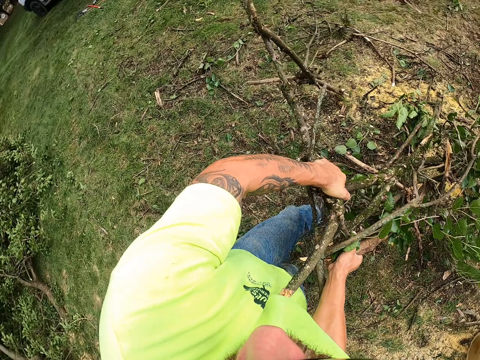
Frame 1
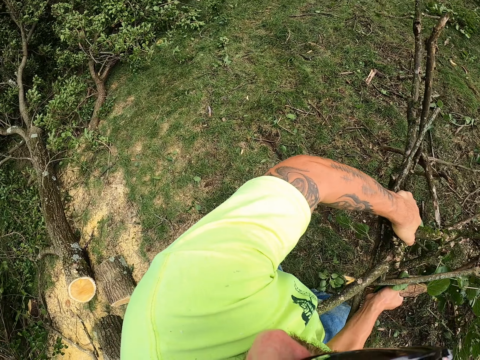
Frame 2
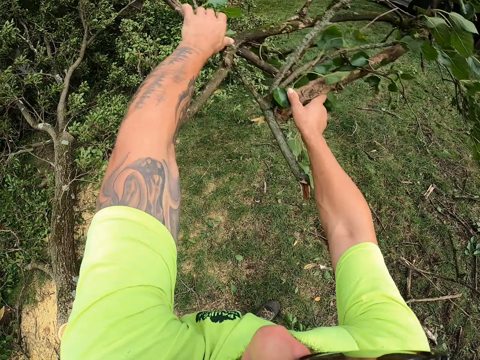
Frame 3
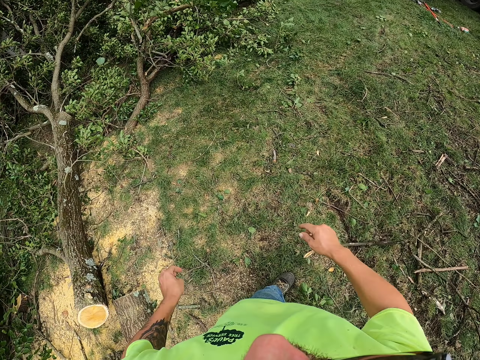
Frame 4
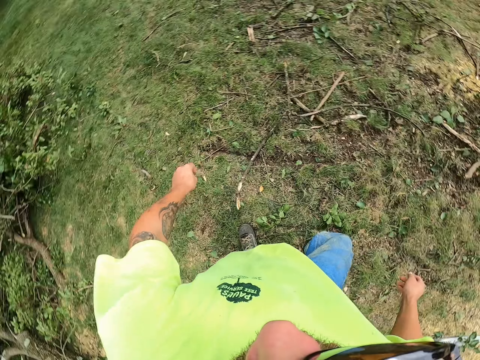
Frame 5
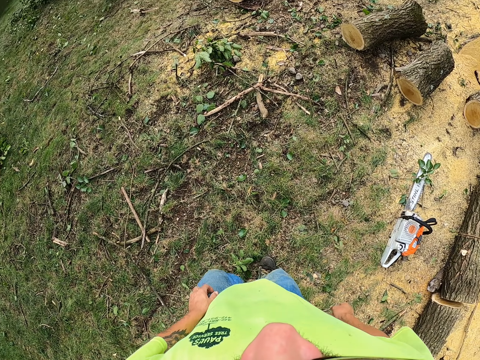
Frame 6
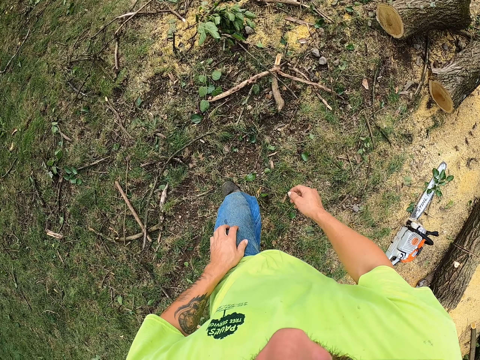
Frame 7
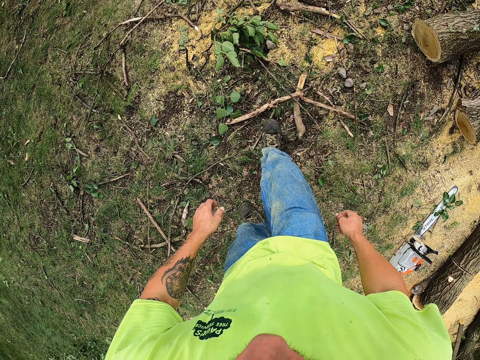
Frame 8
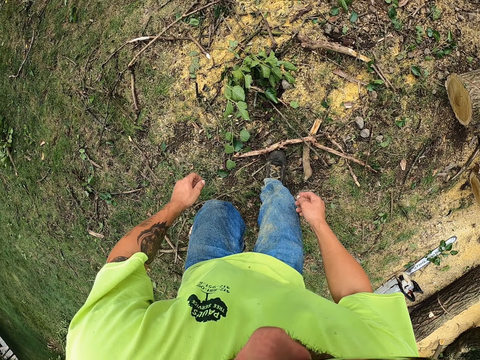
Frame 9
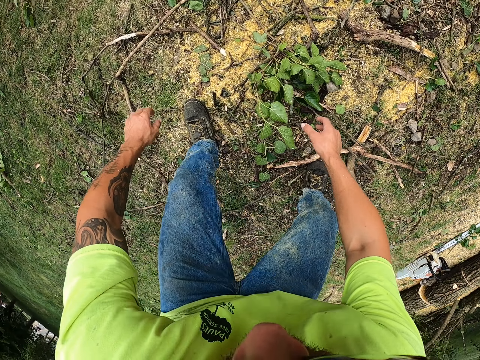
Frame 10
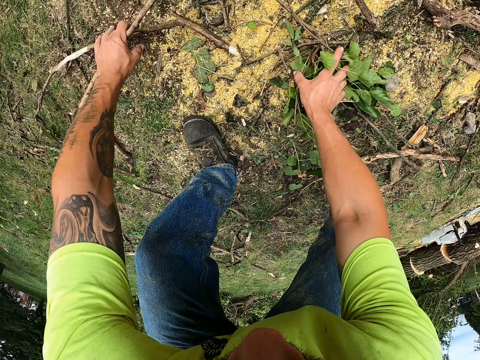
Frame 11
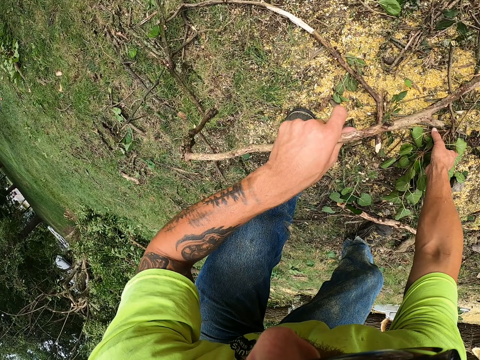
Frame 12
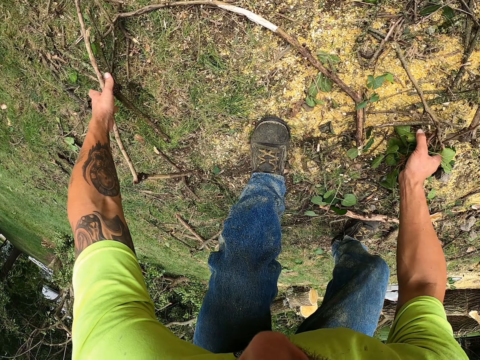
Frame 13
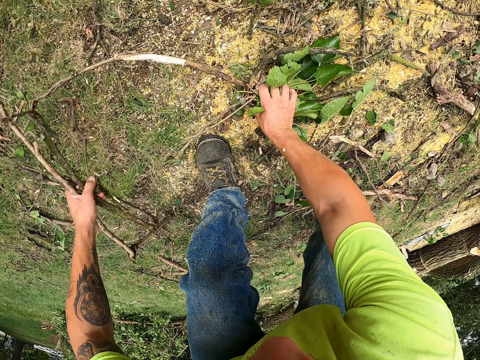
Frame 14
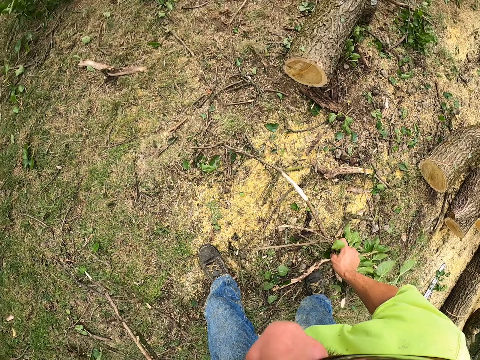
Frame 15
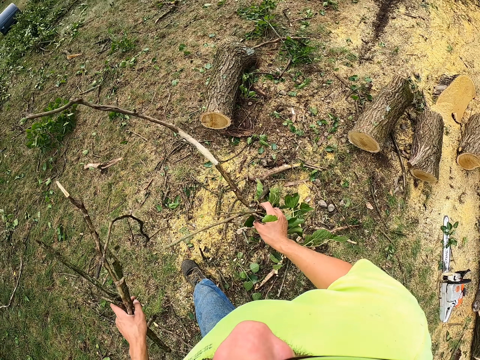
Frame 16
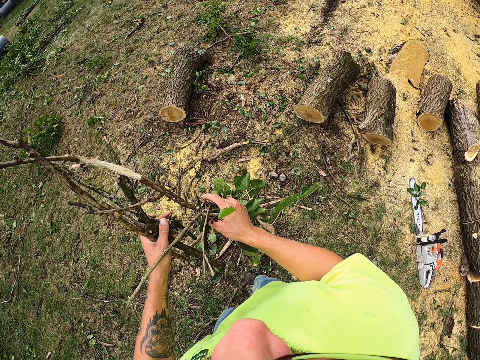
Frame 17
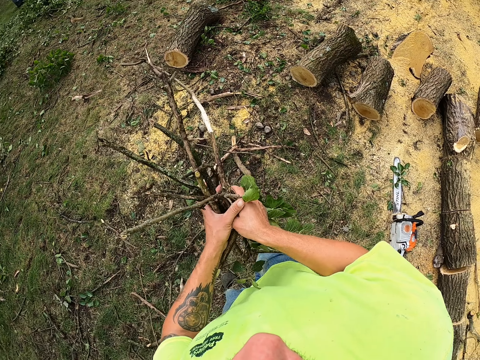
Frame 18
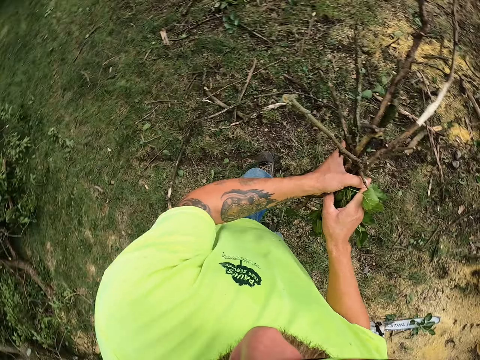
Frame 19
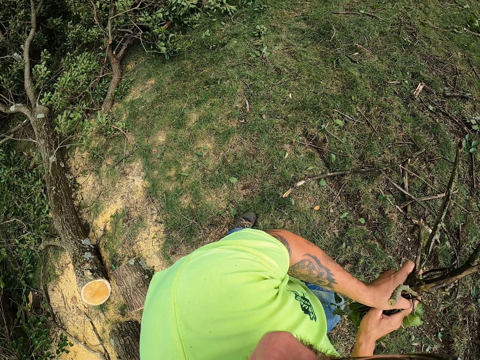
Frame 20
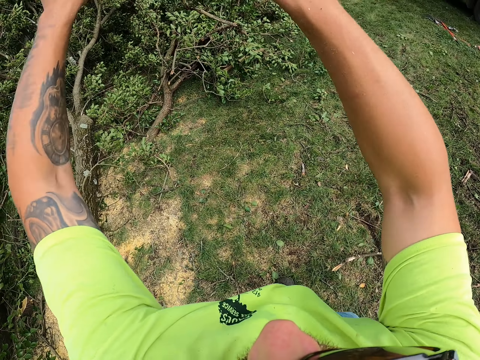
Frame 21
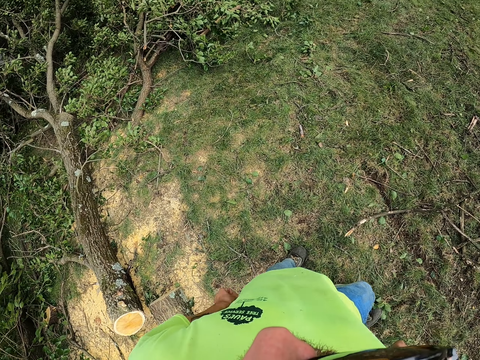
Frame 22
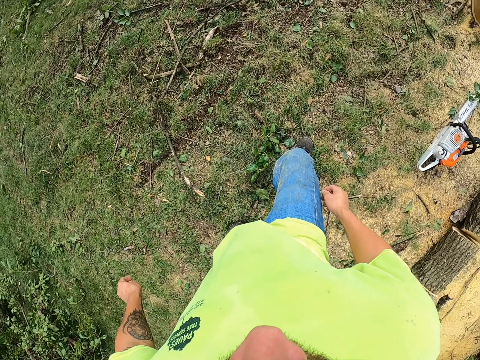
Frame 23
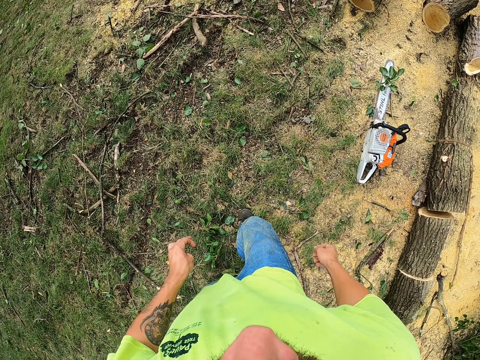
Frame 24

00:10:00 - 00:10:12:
The camera wearer throws the tree branches on the pile of tree branches on the ground with both hands. He walks around the garden. He packs tree branches from the ground with both hands. He throws the tree branches on the pile of tree branches on the ground with both hands.

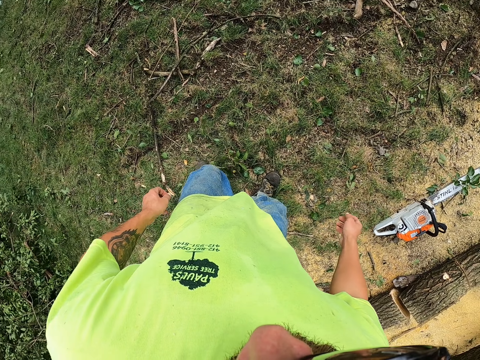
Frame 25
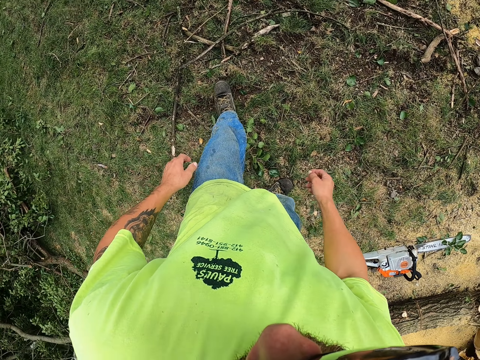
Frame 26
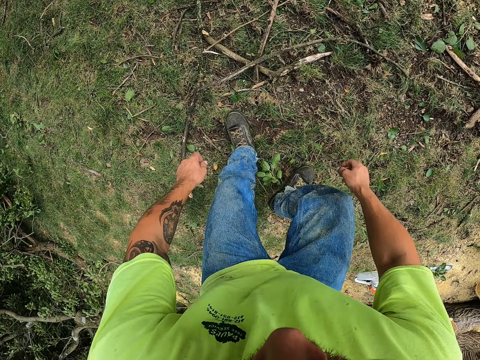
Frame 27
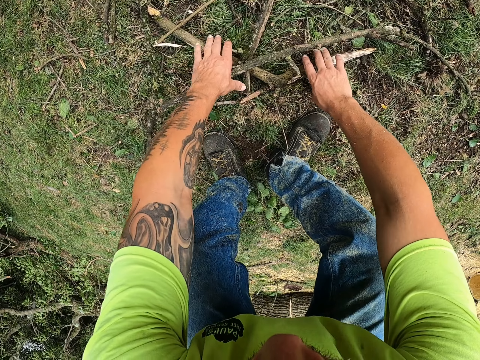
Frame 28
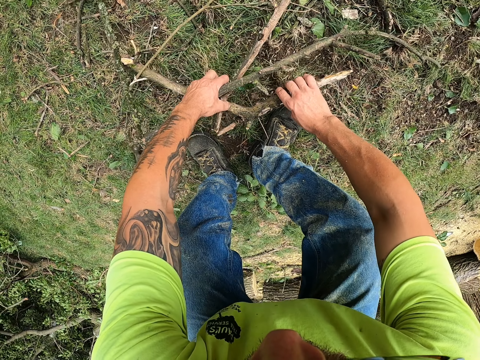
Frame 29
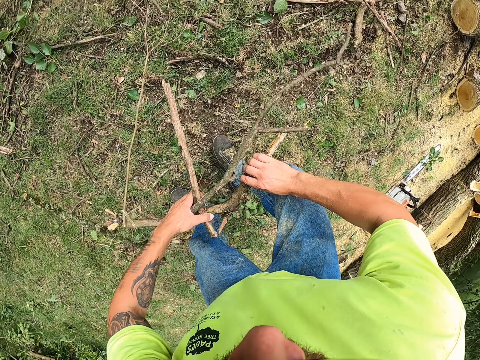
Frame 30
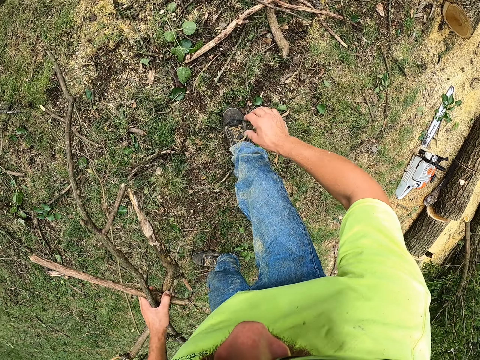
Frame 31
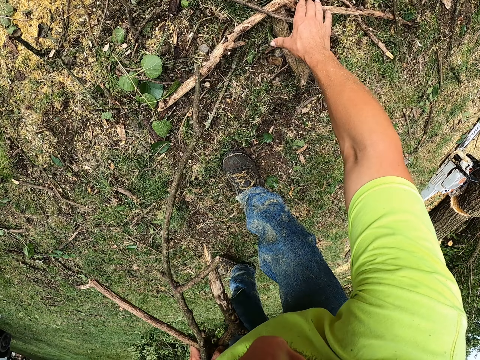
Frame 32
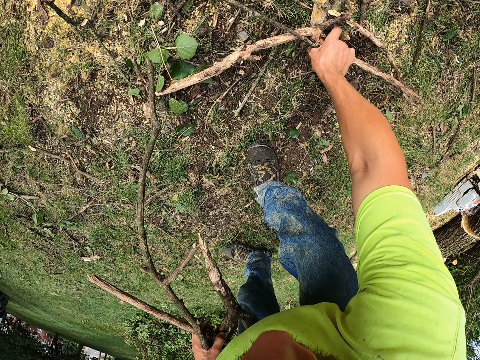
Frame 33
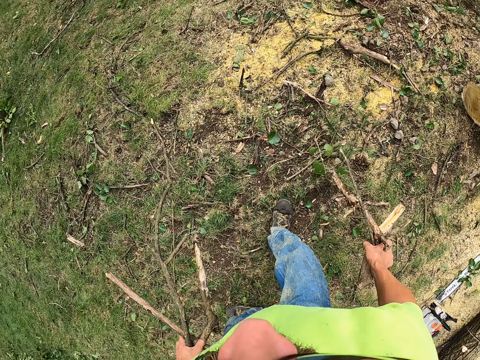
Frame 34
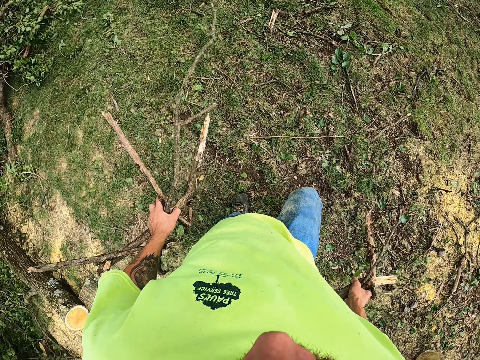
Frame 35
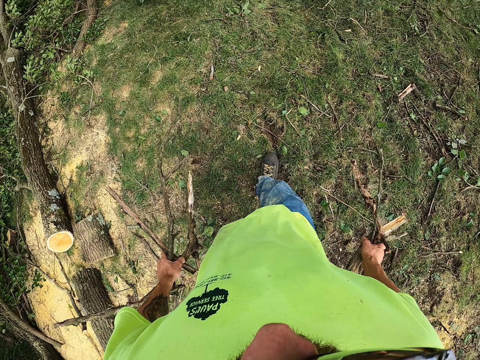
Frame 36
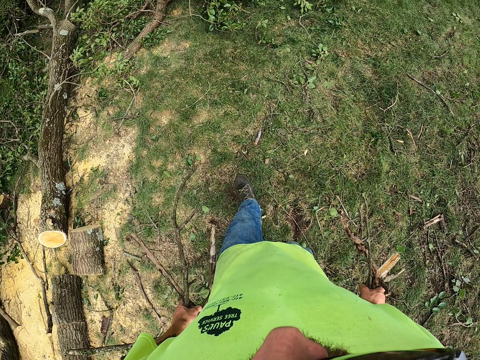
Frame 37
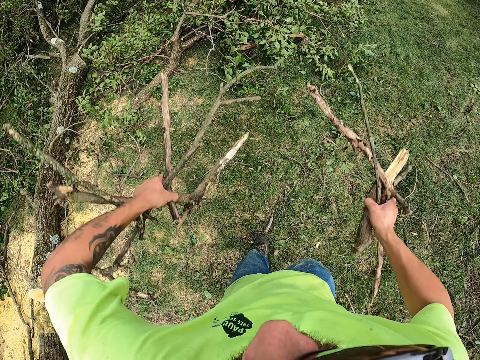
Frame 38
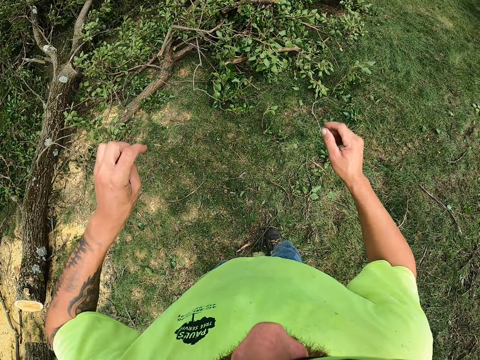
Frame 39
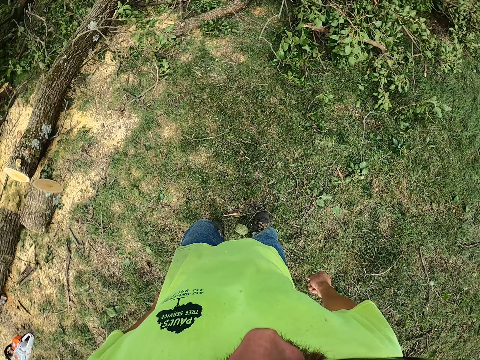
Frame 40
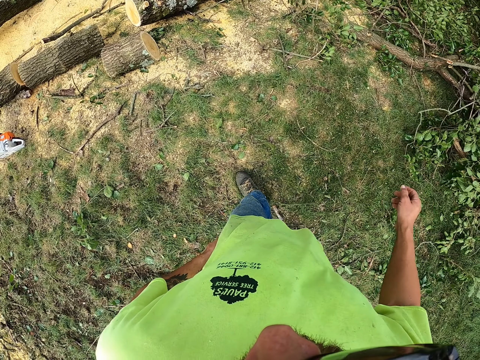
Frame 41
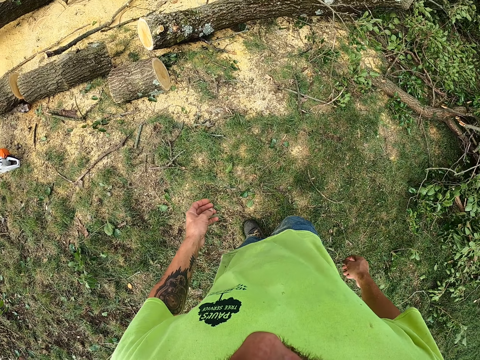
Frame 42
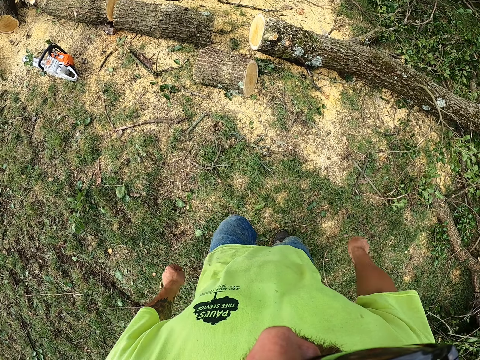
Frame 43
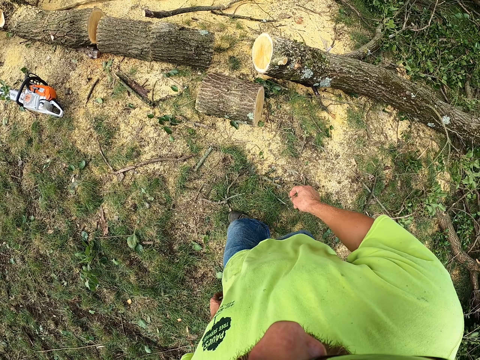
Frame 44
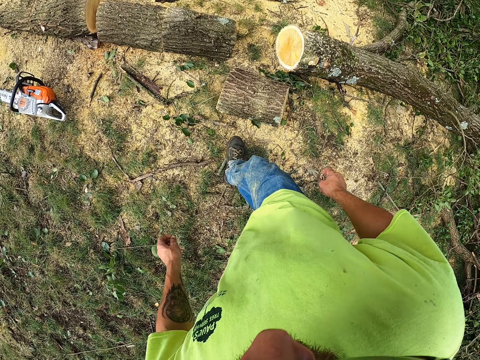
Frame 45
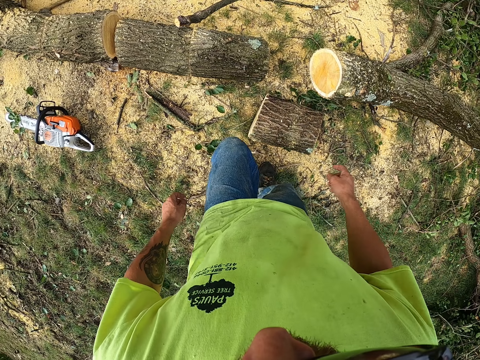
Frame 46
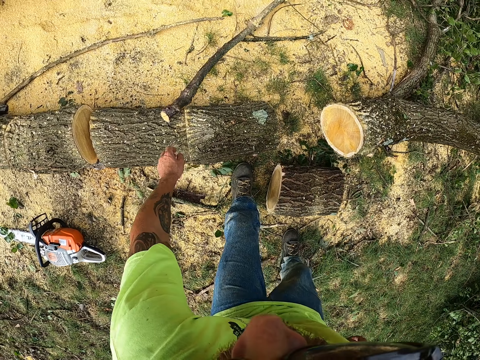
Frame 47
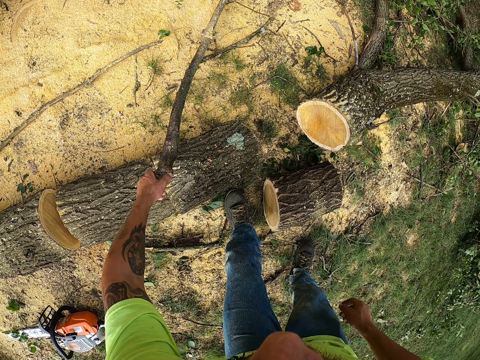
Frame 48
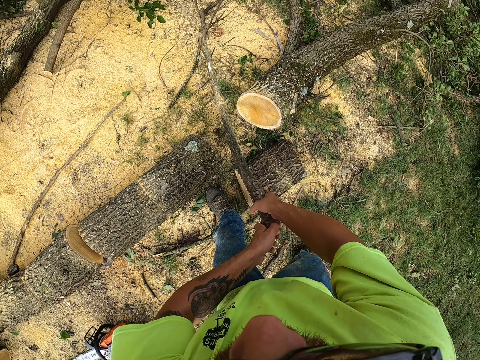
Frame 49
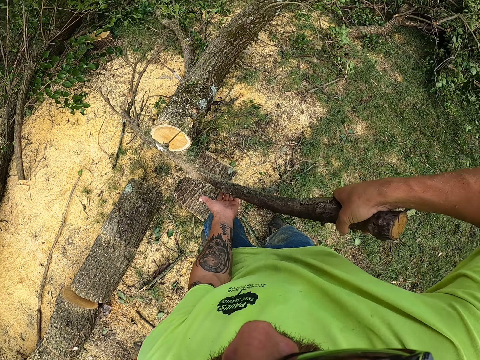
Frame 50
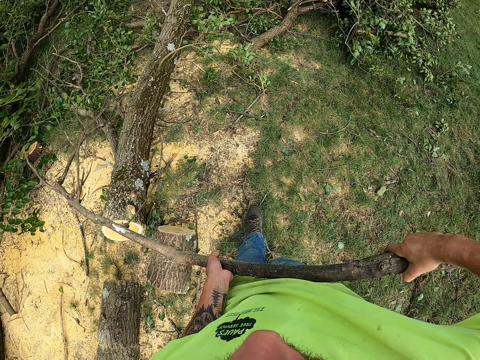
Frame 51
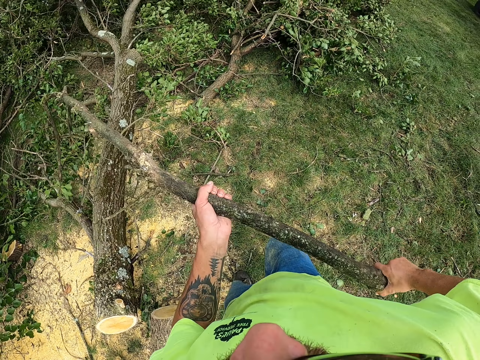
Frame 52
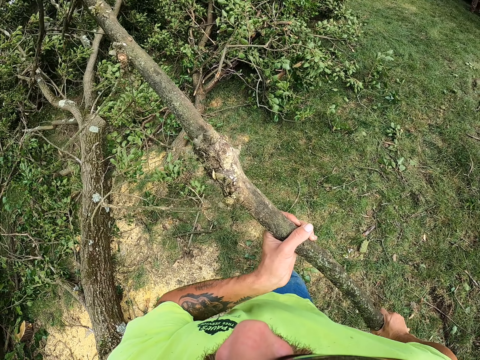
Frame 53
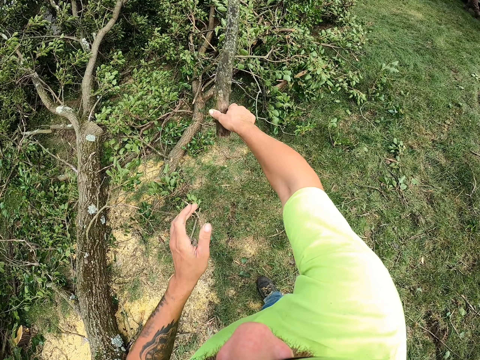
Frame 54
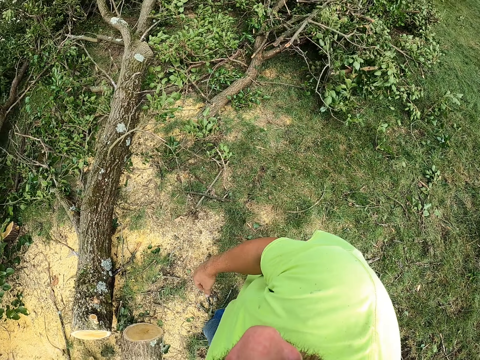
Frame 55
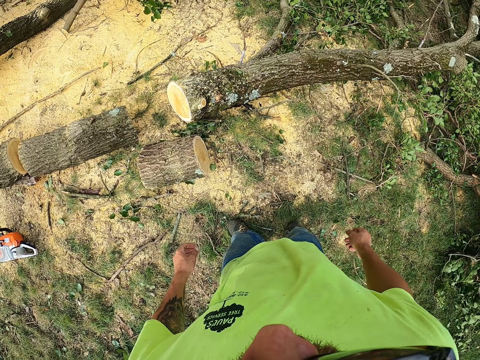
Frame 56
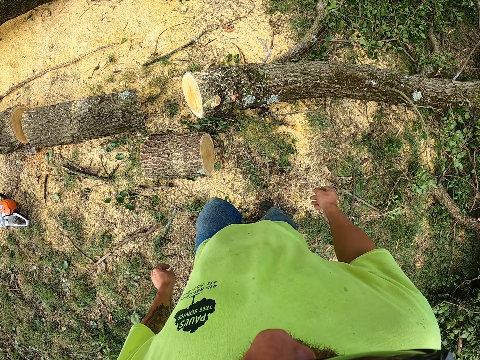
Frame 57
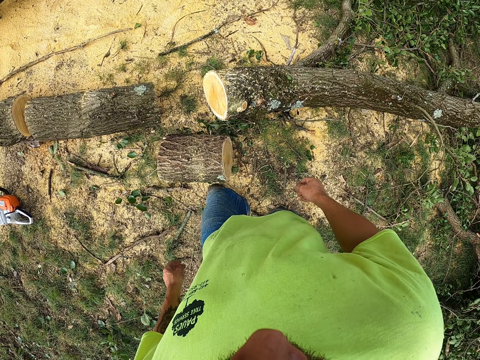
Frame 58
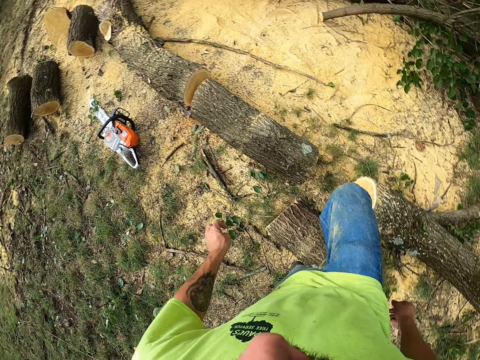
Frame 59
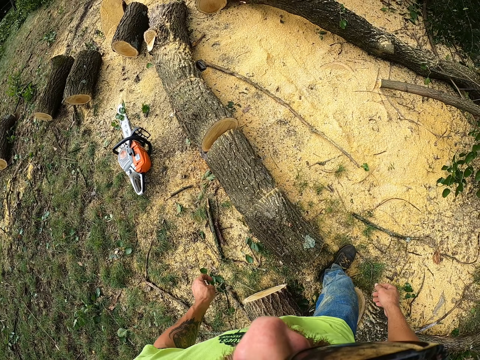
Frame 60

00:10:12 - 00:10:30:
The camera wearer walks around the garden. He picks a tree branch from the ground with both hands. He picks a tree branch on the ground with his right hand. He walks around the garden. He throws the tree branches on the pile of tree branches on the ground with both hands. He walks around the garden. He picks a tree branch from the ground with his left hand. He pulls the tree branch on the ground with both hands. He walks around the garden. He throws the tree branch on the pile of tree branches on the ground with both hands. He walks around the garden.
